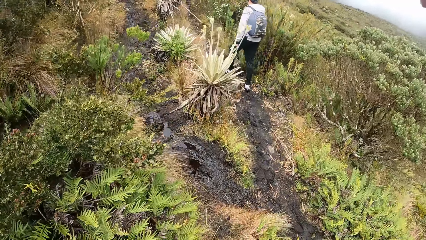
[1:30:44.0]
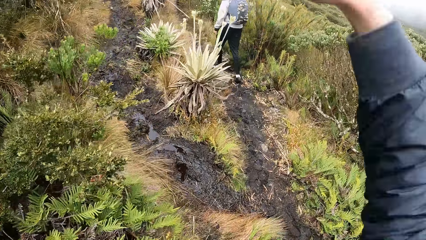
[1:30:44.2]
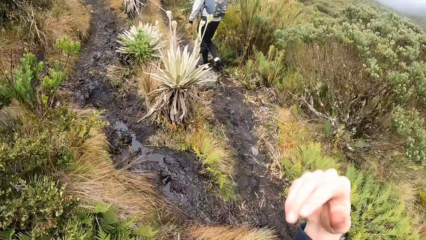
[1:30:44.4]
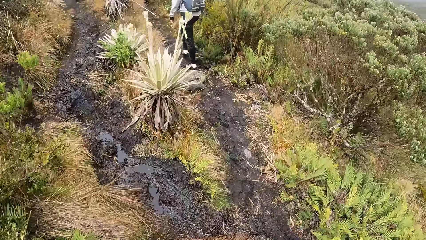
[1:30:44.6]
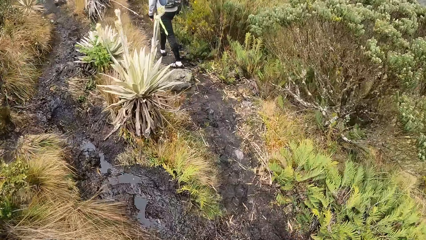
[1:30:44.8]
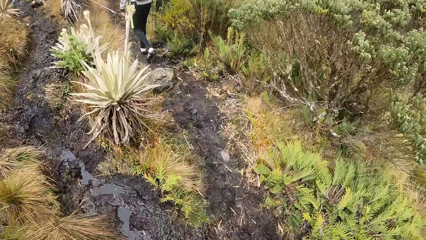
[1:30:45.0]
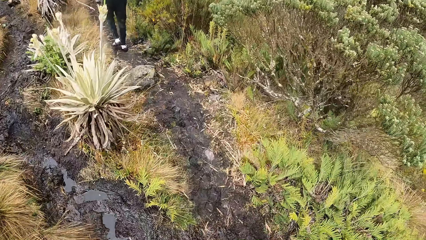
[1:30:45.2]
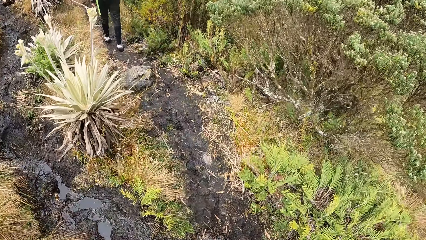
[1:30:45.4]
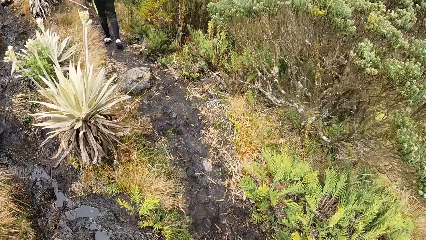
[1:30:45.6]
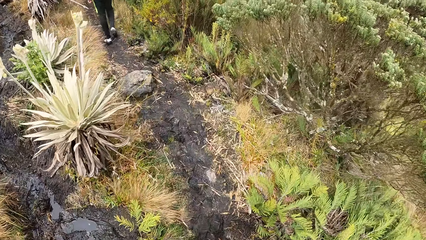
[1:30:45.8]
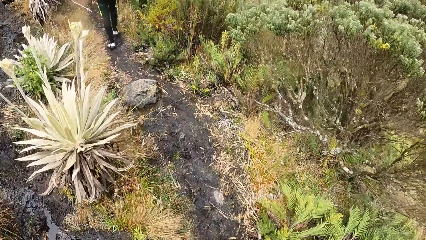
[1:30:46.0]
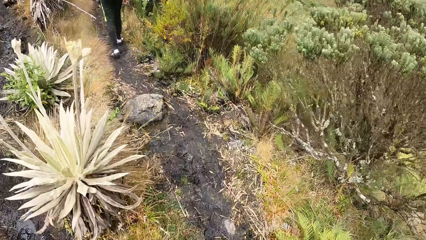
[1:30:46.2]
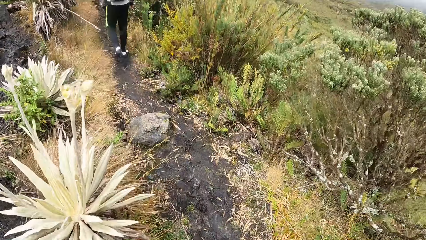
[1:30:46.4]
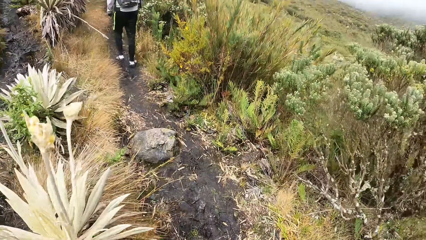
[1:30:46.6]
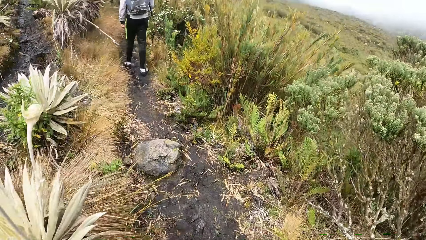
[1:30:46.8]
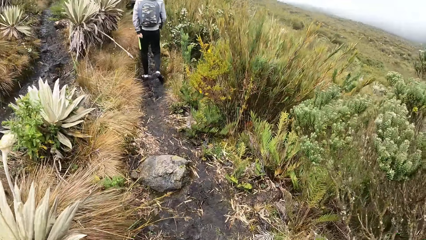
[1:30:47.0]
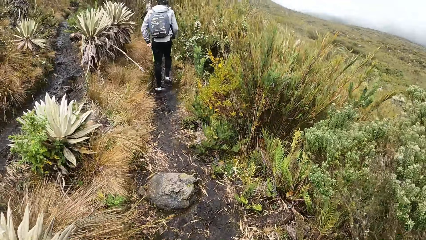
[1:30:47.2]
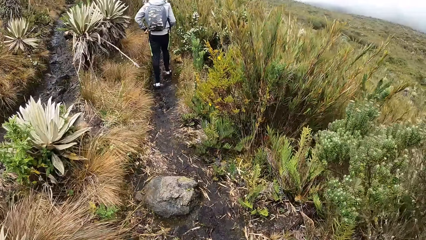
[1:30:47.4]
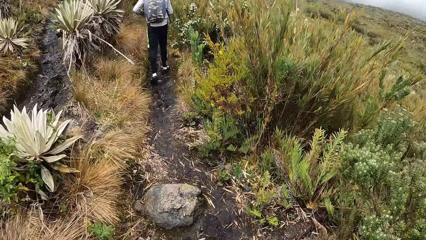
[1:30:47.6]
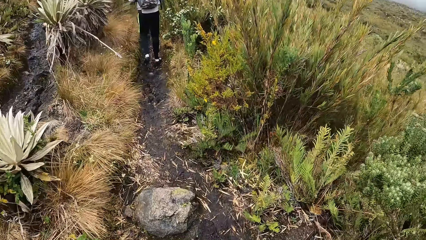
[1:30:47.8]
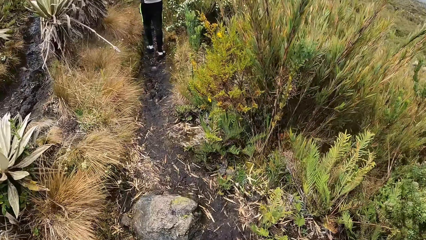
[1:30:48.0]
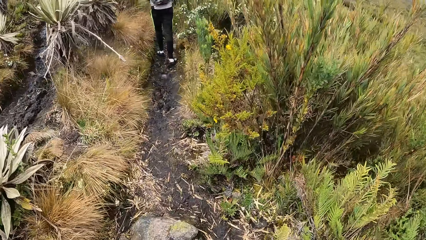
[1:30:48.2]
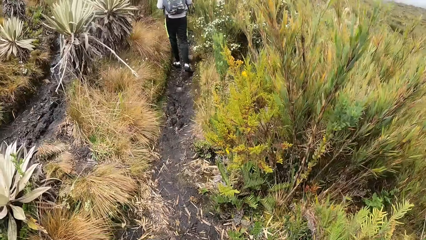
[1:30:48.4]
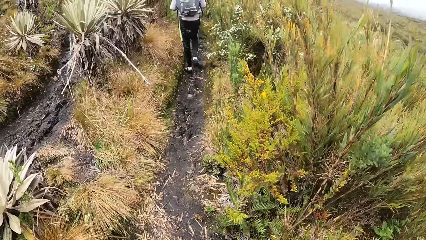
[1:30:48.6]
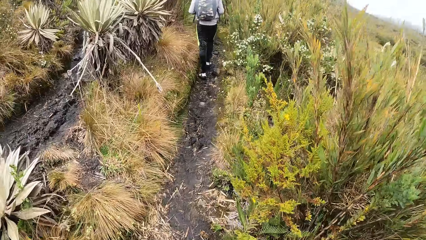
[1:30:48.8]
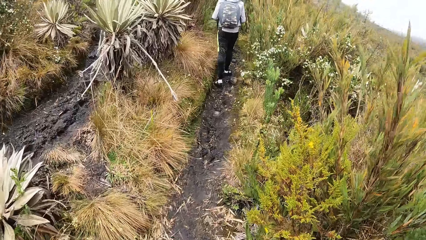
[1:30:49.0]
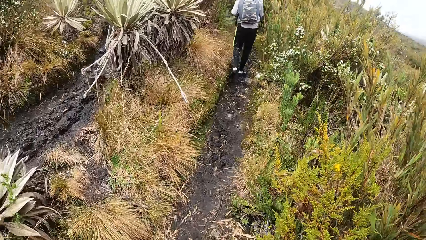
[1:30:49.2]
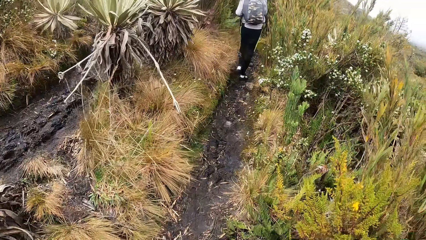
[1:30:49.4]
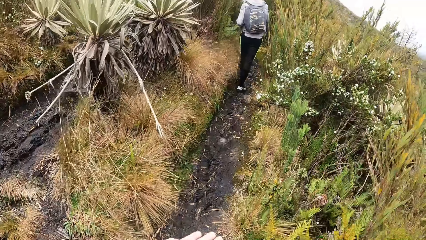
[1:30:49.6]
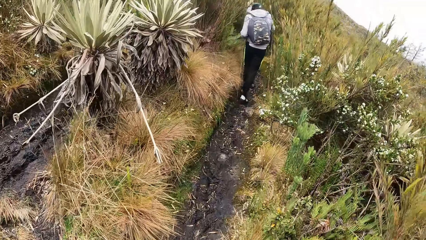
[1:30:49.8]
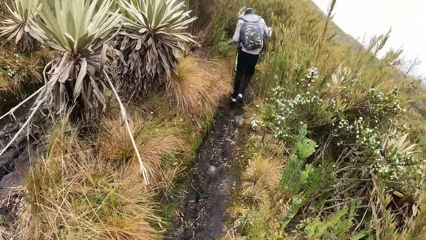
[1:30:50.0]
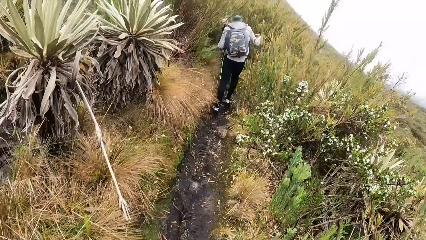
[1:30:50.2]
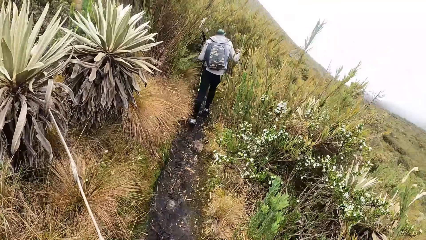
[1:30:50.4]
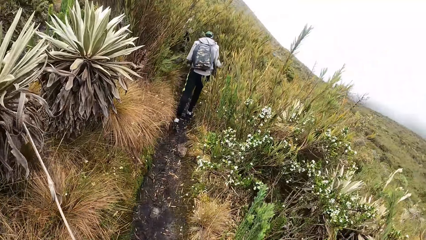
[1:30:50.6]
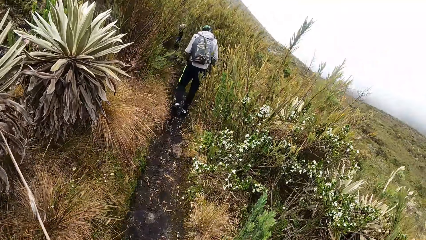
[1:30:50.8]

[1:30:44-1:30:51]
The camera wearer withdraws the right hand from something. They walk along the moorland.

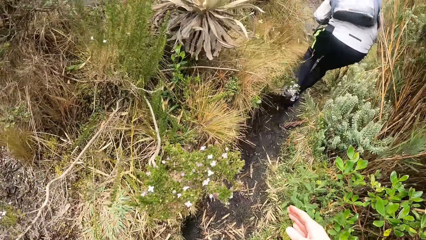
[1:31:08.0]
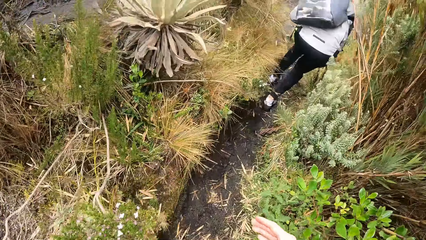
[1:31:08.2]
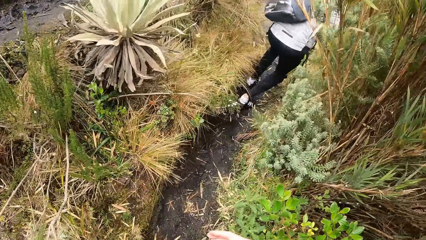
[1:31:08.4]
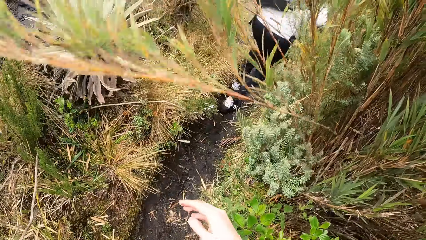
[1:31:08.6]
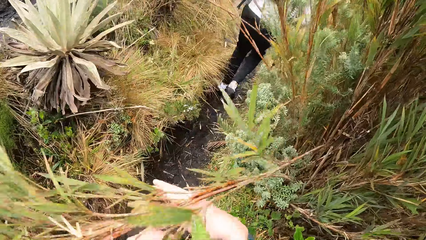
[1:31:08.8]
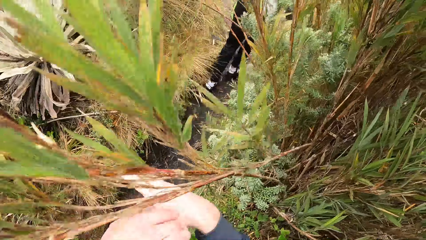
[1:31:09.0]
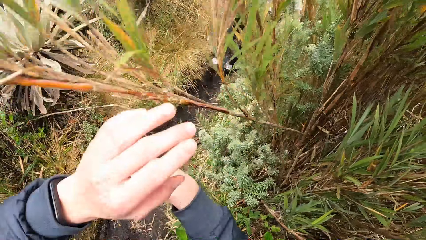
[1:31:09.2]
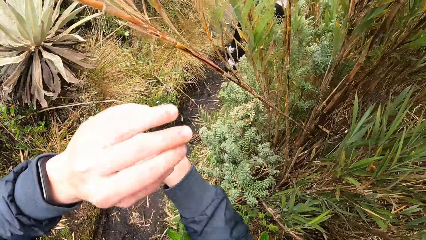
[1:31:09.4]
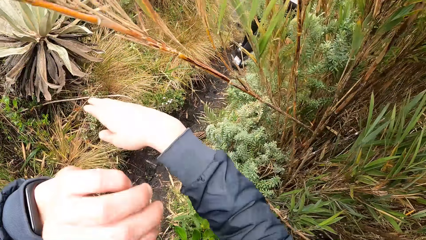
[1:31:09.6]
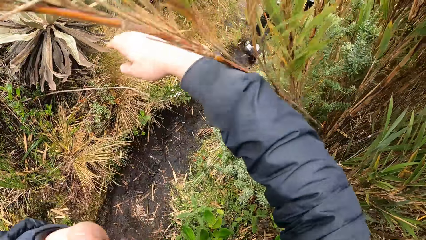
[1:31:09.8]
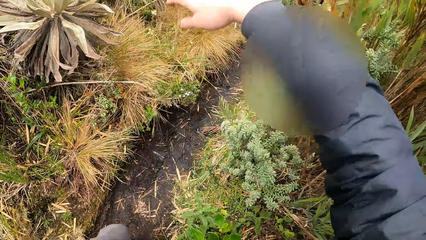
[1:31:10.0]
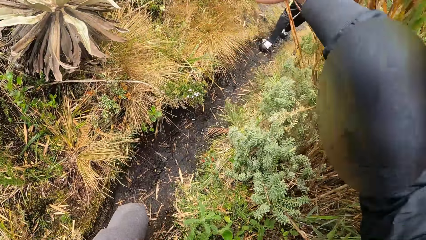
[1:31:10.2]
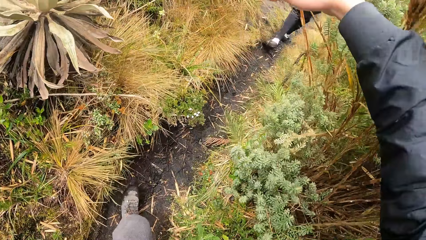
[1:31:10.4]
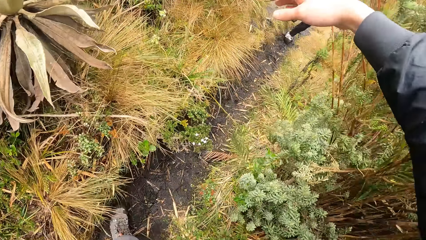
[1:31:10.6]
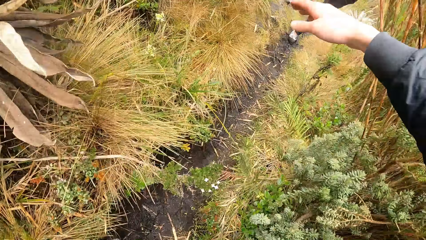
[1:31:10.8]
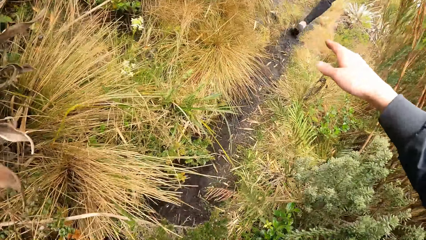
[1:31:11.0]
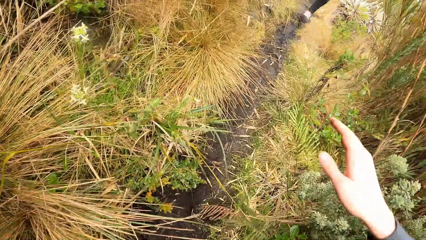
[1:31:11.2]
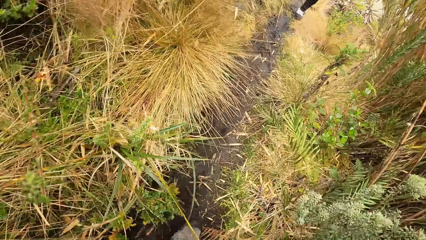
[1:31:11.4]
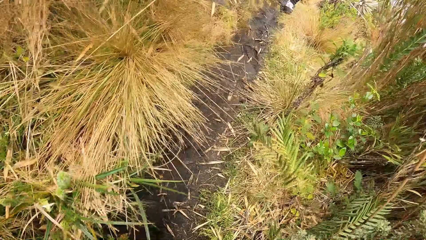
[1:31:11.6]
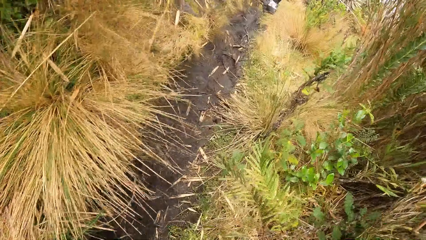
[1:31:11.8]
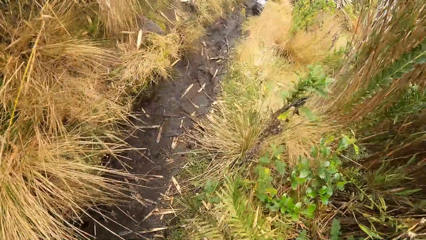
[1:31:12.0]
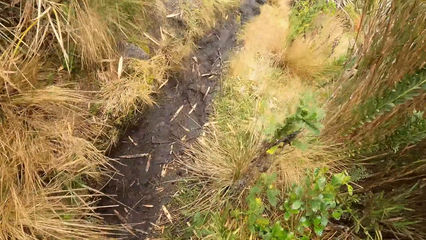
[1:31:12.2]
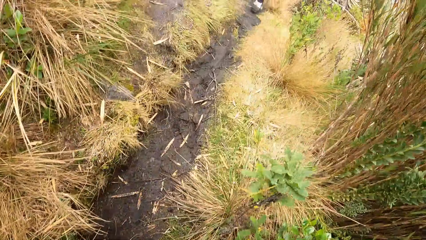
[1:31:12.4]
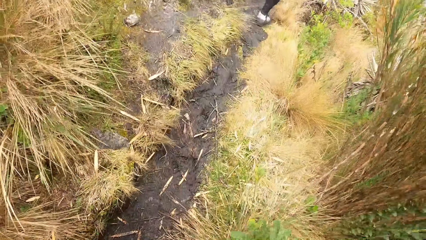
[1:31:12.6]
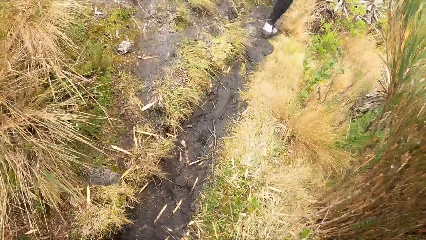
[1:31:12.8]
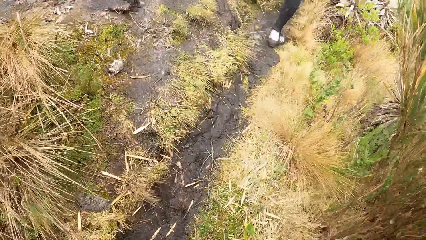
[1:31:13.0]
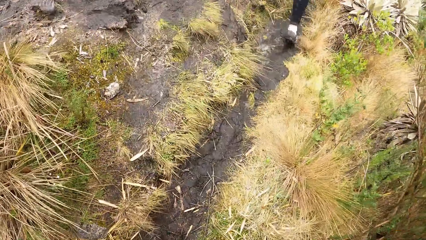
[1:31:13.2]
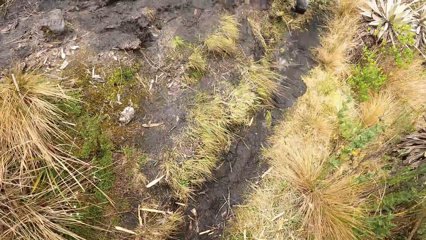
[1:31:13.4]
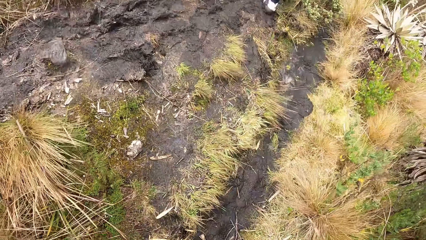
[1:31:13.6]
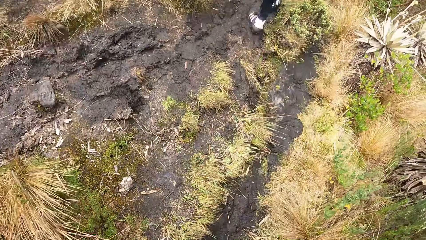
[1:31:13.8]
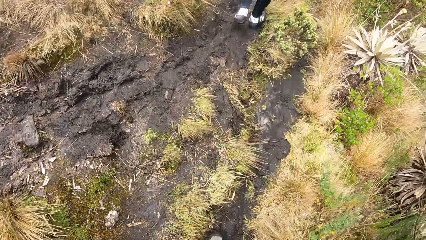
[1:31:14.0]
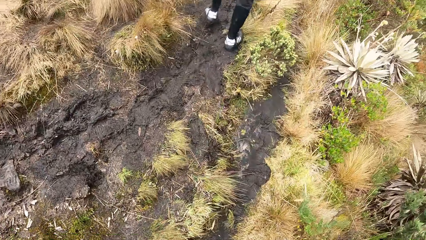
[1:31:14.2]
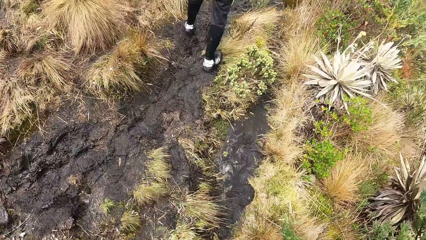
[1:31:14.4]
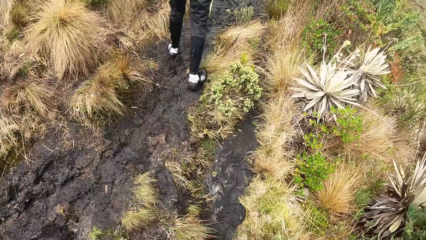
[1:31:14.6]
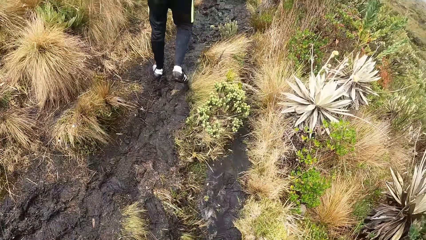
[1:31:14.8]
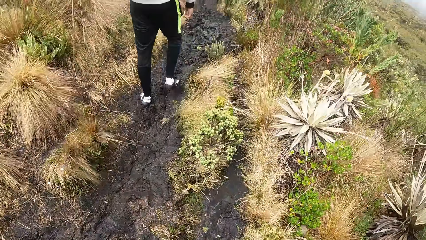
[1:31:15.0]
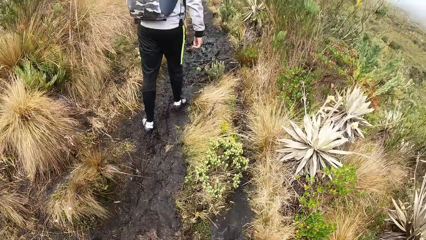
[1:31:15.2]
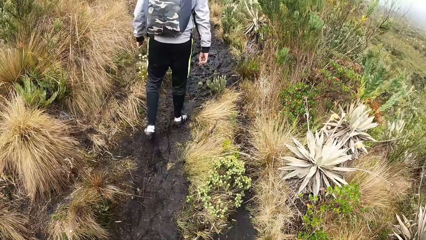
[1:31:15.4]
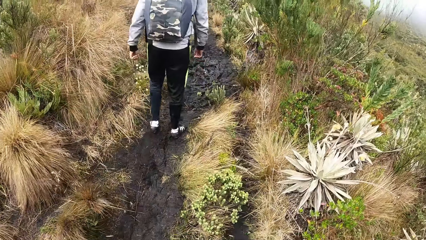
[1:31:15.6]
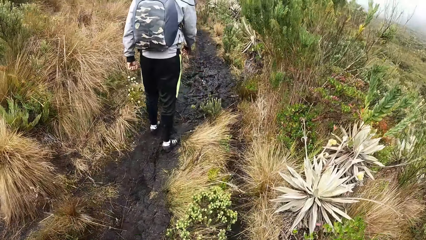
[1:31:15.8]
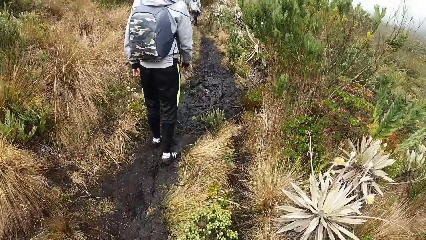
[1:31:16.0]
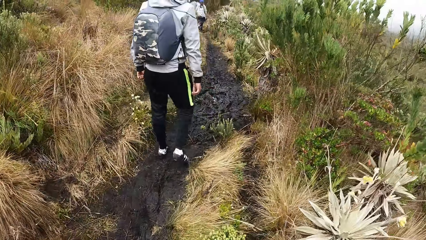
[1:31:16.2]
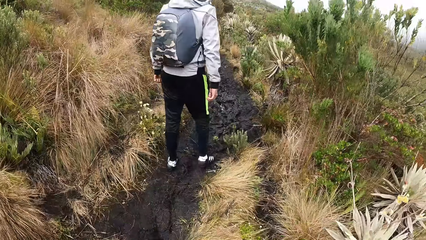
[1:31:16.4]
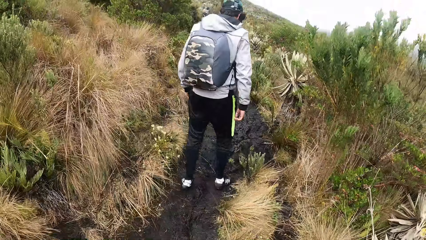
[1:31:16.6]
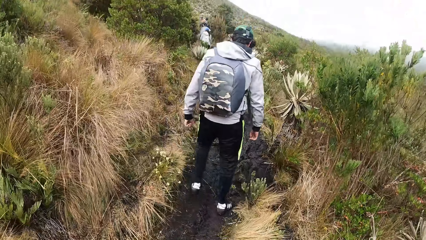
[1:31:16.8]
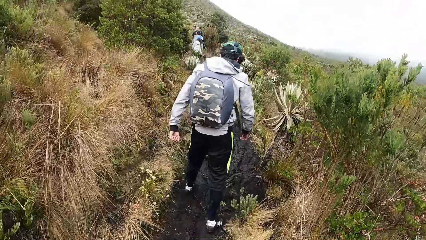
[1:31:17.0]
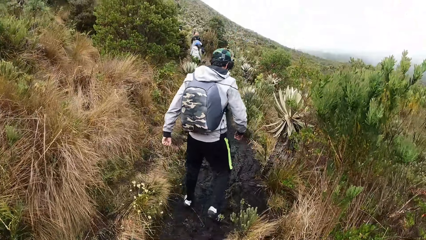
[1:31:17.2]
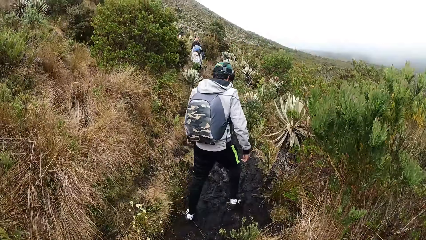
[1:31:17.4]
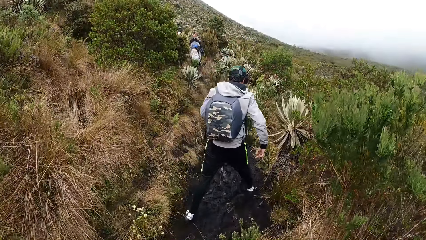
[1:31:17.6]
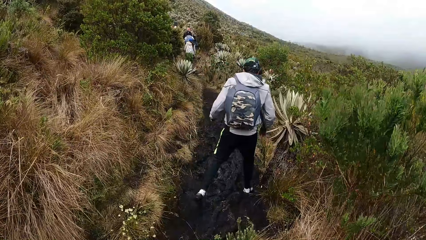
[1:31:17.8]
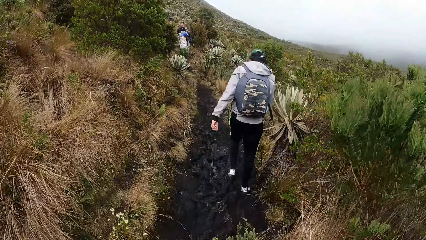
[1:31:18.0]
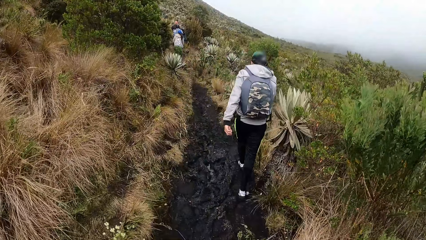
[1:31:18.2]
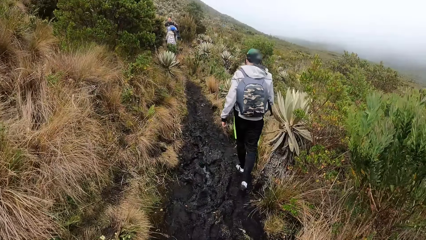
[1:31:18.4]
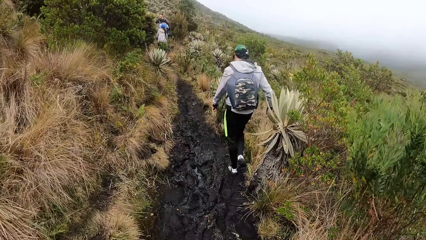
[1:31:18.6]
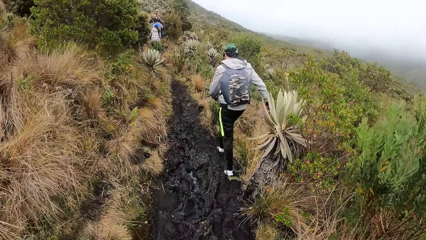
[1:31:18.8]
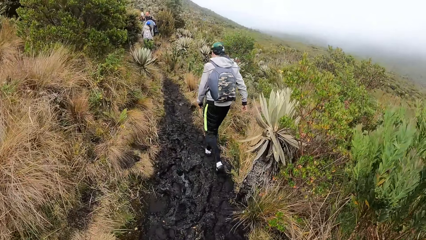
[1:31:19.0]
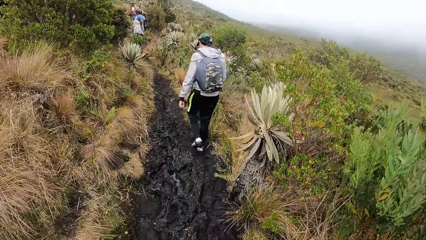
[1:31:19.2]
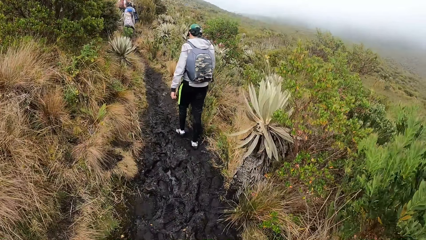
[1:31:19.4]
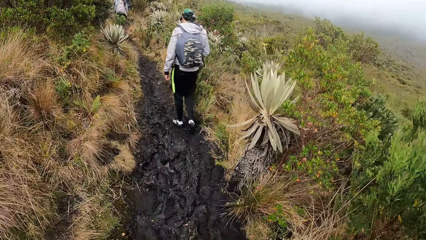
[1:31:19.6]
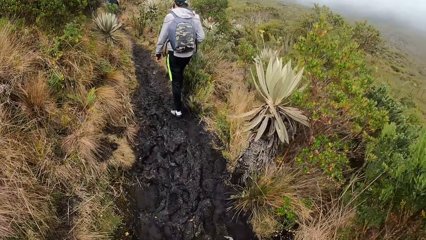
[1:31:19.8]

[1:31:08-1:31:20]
The camera wearer moves a plant with her right hand. She walks along the moorland.
